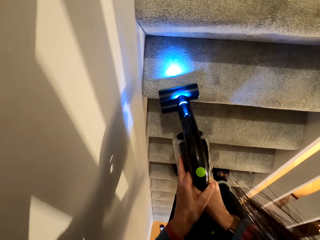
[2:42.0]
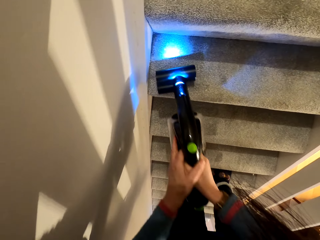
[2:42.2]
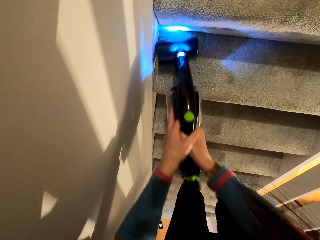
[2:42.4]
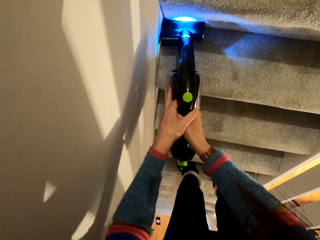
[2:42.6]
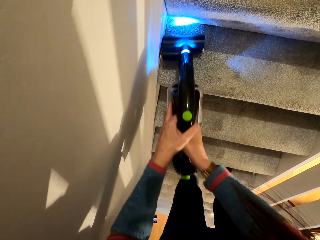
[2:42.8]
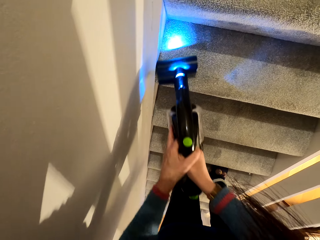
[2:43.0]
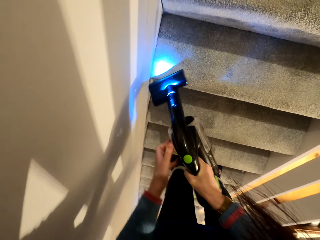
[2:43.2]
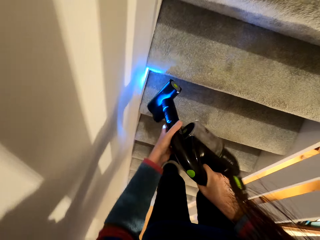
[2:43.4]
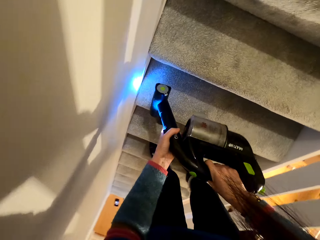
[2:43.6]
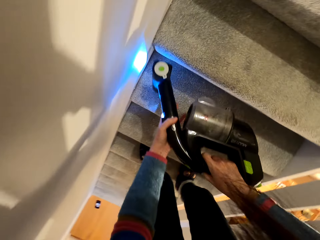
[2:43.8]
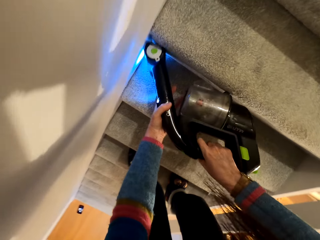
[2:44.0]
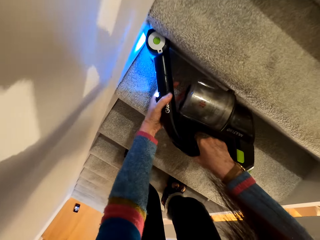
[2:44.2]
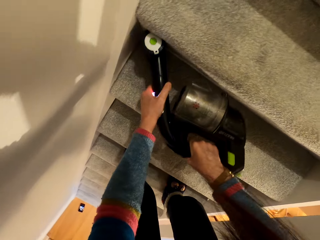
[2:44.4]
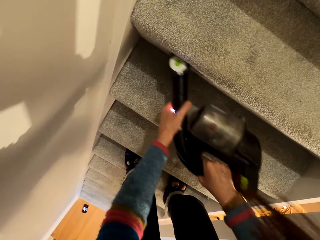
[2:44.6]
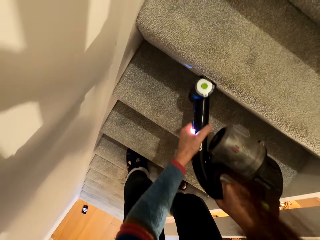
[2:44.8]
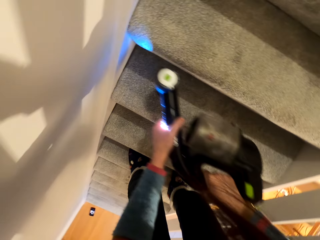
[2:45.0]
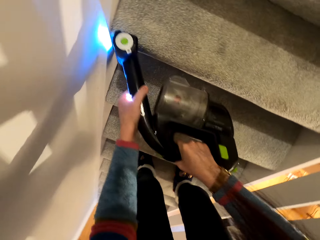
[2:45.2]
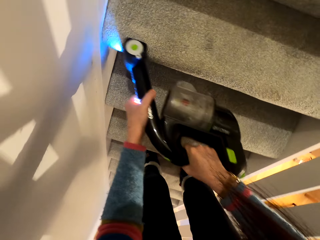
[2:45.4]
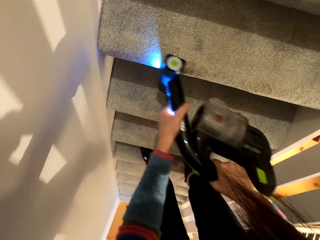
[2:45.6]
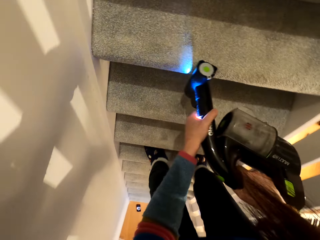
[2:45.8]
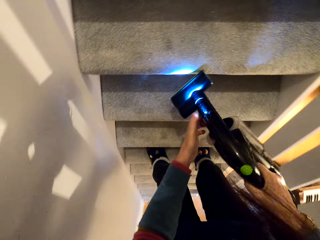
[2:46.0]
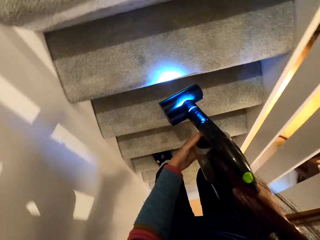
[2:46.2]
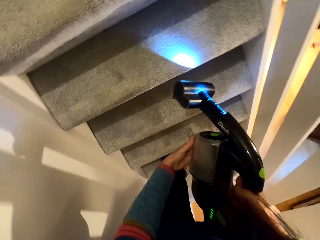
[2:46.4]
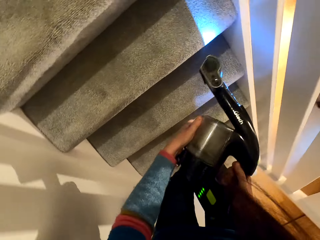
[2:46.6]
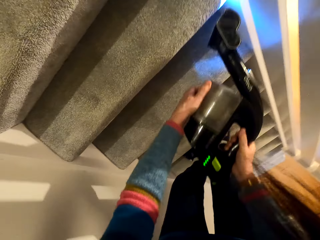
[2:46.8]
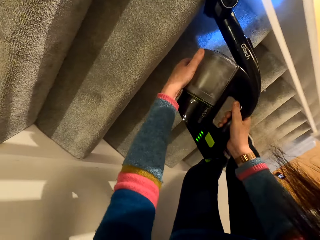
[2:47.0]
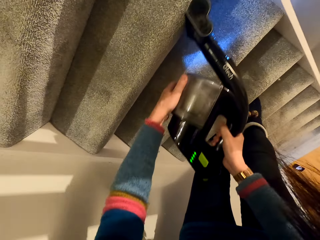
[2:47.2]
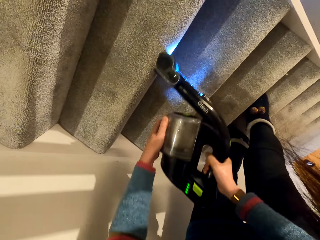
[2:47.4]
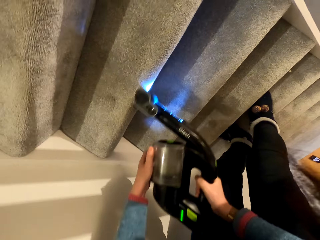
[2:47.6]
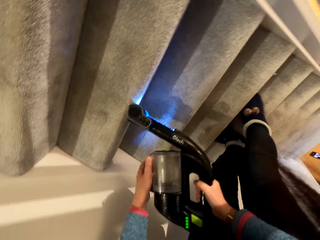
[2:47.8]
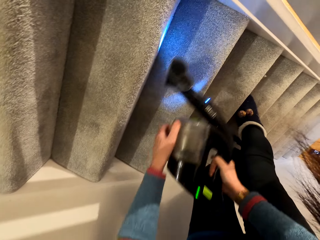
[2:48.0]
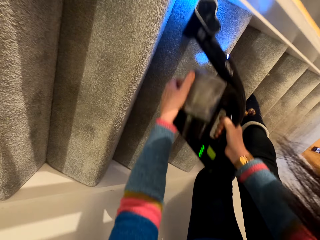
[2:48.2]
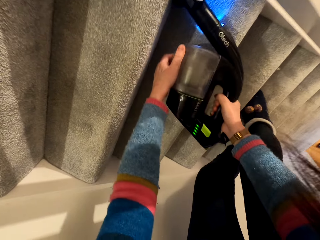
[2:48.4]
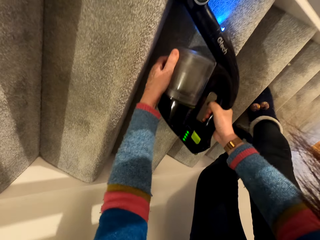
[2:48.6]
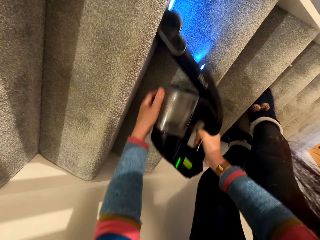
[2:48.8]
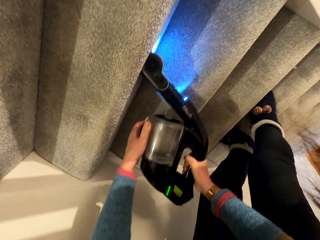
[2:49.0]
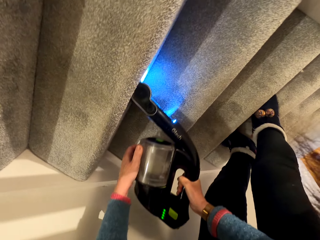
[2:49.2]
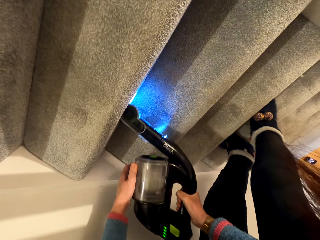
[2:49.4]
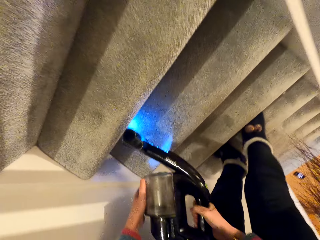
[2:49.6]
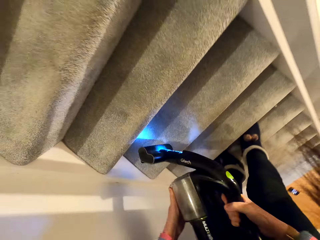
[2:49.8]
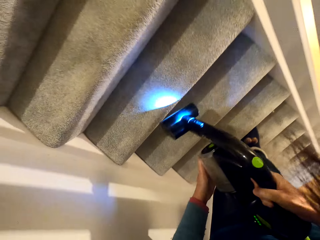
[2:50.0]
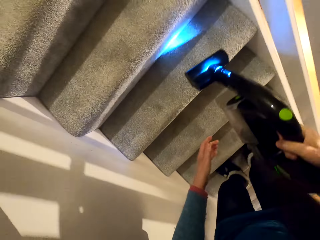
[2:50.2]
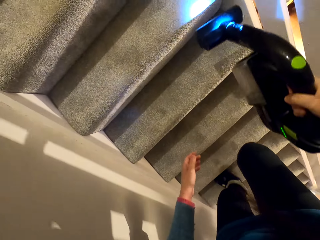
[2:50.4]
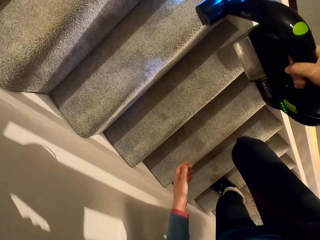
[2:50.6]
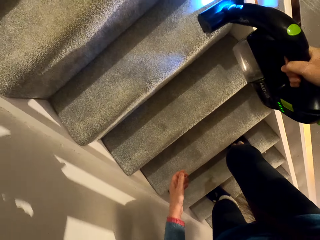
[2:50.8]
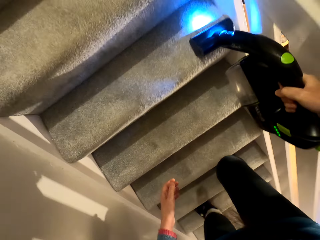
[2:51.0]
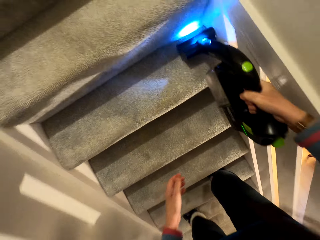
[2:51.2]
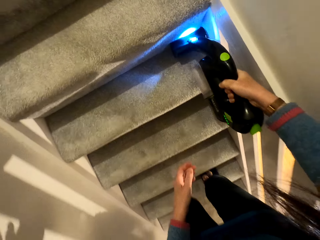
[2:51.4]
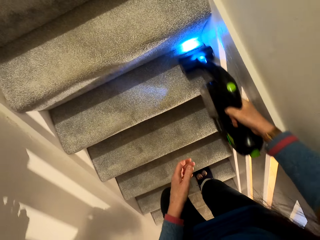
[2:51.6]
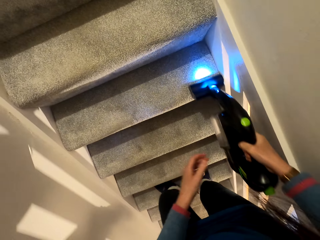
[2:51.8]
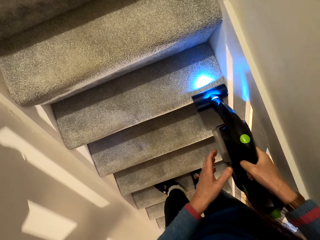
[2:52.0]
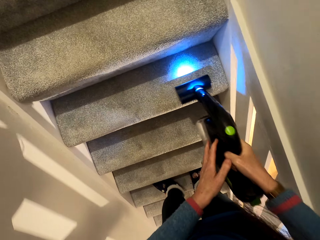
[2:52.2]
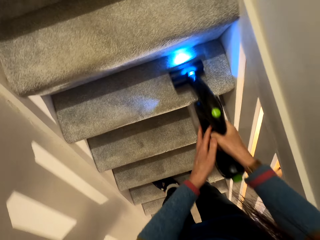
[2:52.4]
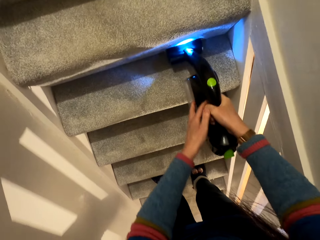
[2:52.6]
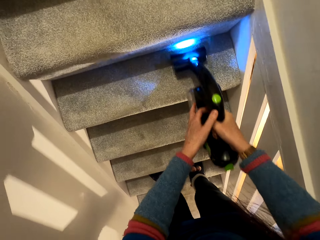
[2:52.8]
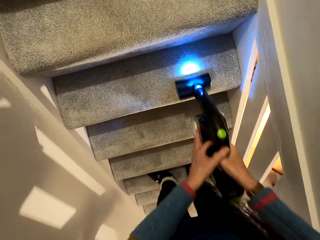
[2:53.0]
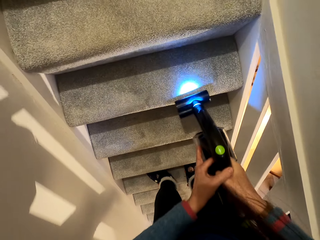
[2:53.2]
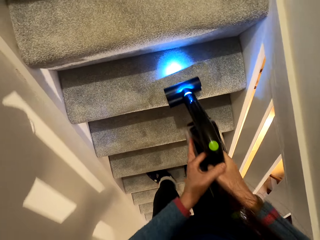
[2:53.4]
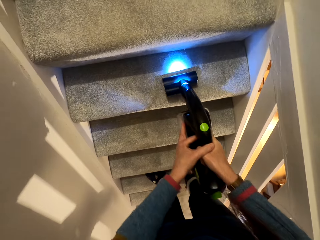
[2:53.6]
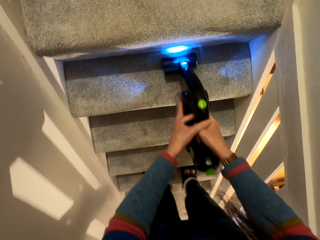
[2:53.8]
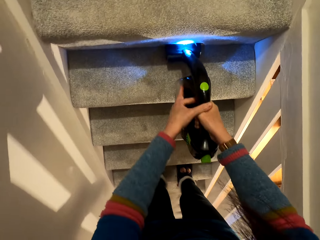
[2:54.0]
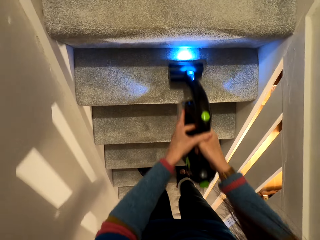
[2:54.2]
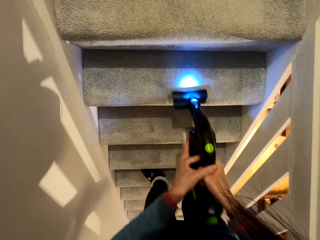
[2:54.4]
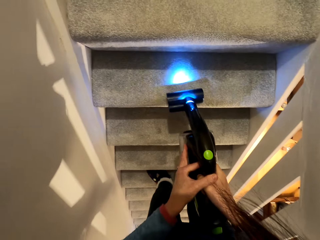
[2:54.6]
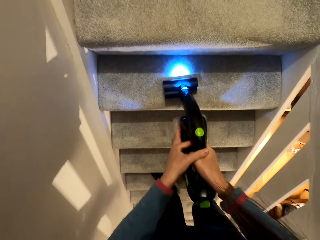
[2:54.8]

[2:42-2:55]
The camera wearer covers the vacuum cleaner lights with his hand. He stops covering the lights. He climbs one step on the staircase.

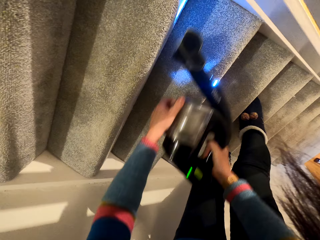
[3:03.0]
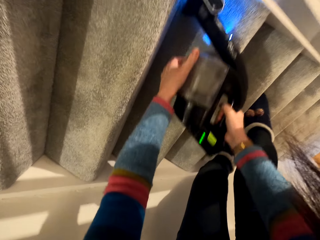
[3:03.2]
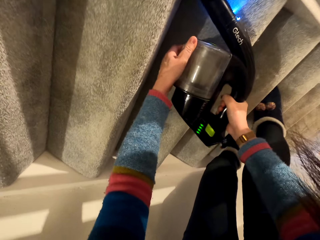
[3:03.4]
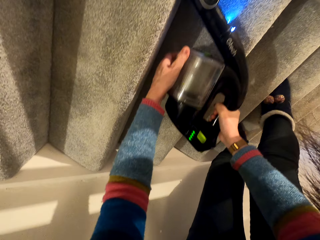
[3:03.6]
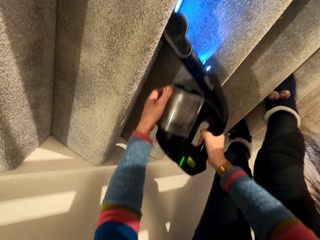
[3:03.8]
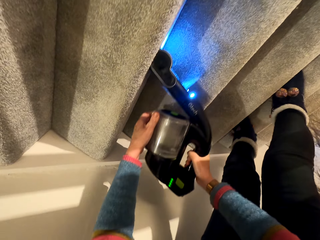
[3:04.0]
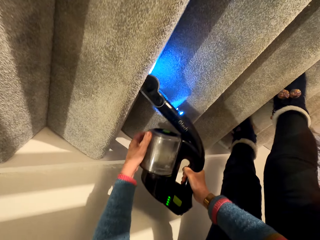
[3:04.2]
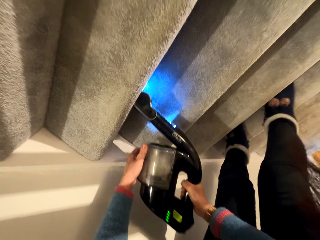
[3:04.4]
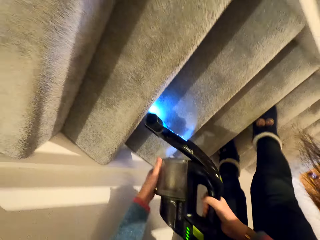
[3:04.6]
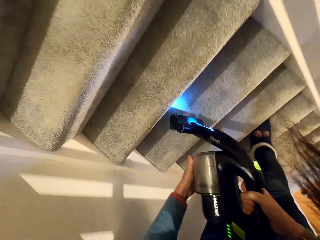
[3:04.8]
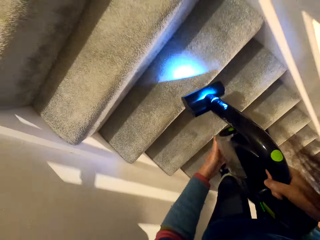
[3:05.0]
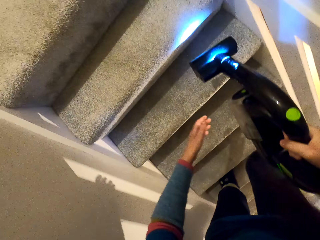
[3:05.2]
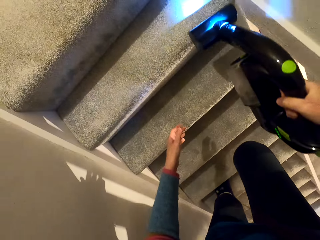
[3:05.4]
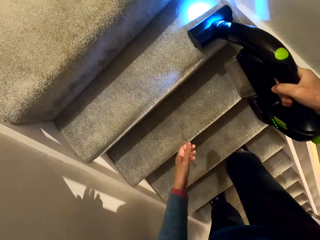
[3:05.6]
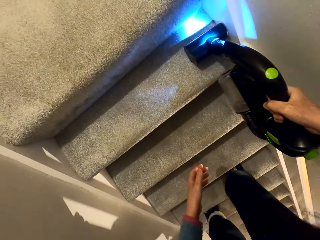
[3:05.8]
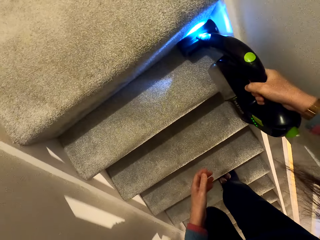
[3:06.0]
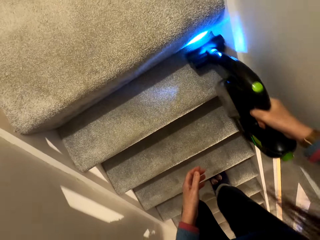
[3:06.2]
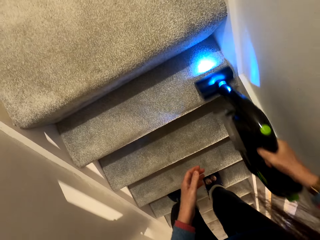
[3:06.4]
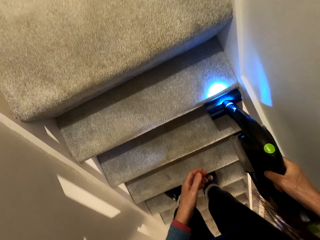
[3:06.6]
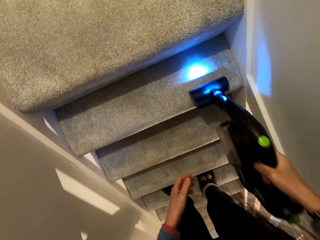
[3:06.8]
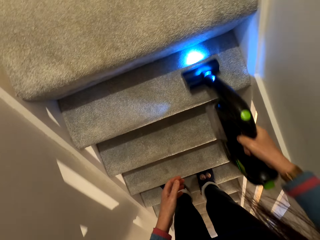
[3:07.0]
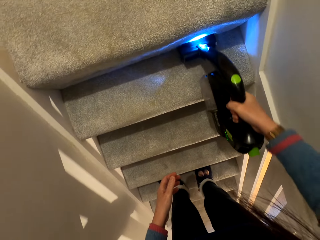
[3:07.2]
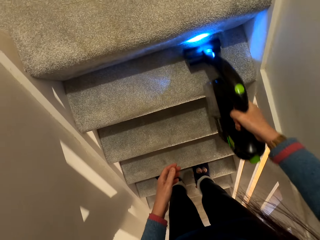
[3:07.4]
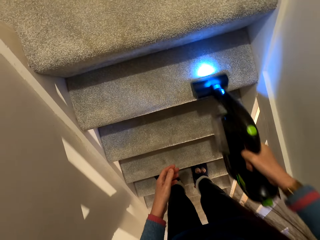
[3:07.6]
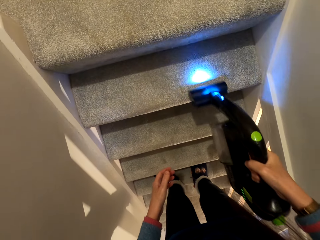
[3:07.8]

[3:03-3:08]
The camera wearer climbs one step on the staircase.

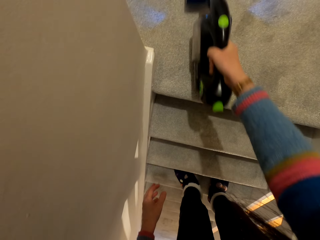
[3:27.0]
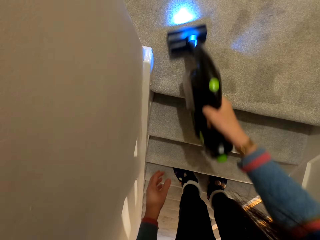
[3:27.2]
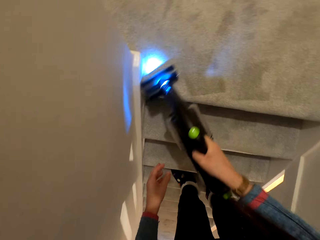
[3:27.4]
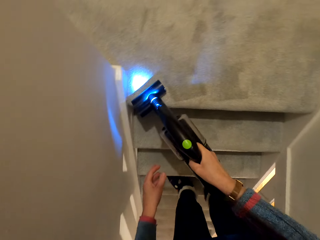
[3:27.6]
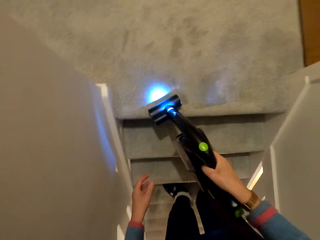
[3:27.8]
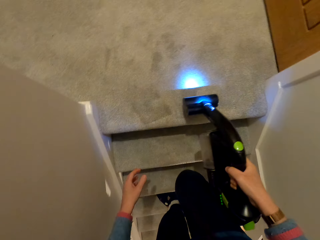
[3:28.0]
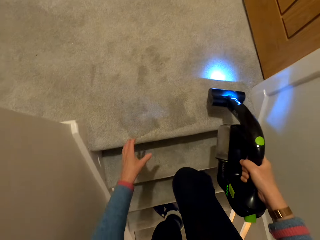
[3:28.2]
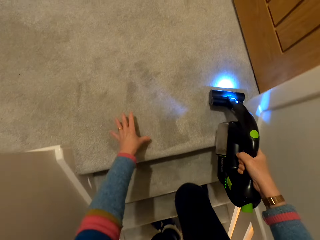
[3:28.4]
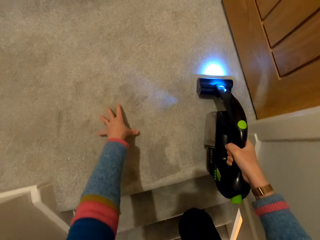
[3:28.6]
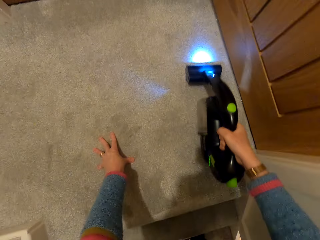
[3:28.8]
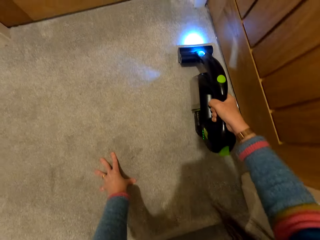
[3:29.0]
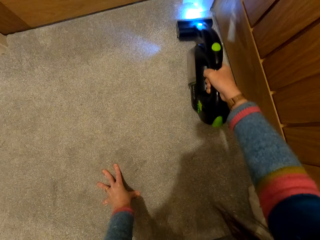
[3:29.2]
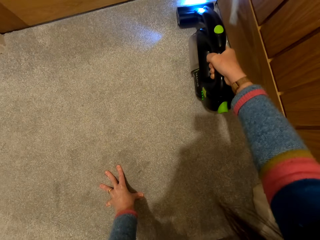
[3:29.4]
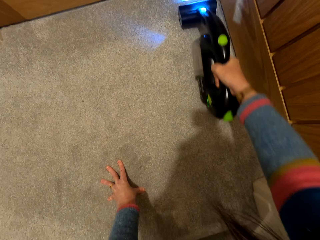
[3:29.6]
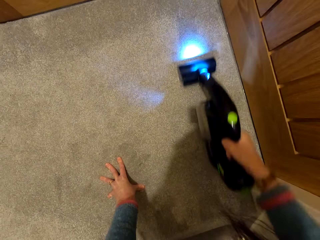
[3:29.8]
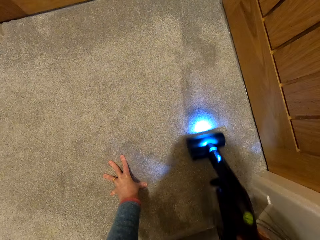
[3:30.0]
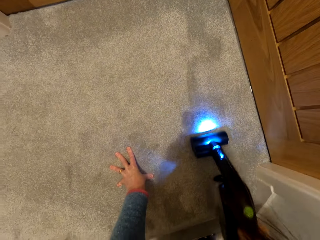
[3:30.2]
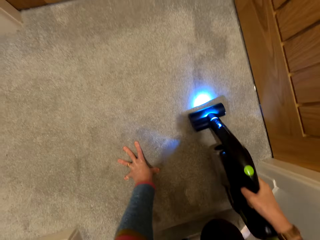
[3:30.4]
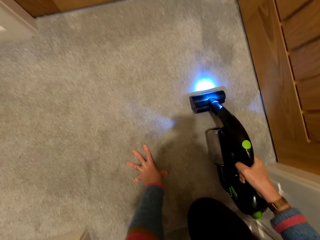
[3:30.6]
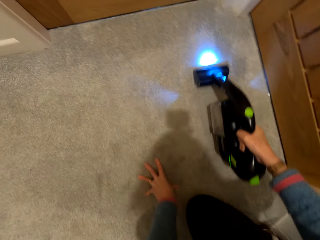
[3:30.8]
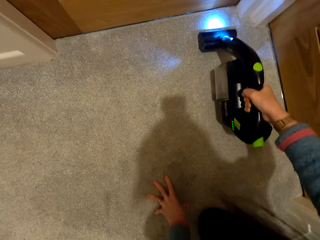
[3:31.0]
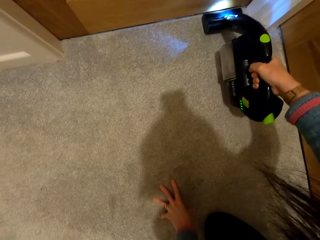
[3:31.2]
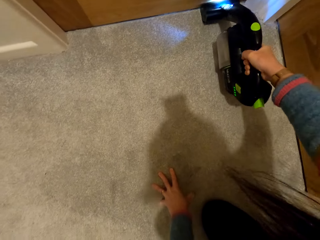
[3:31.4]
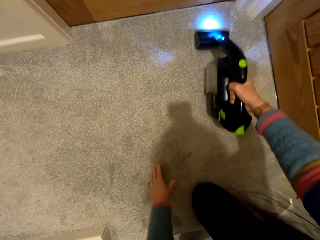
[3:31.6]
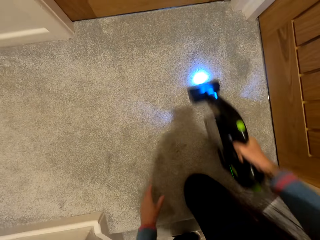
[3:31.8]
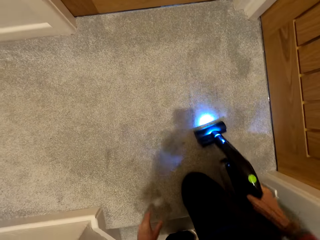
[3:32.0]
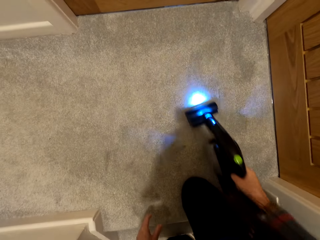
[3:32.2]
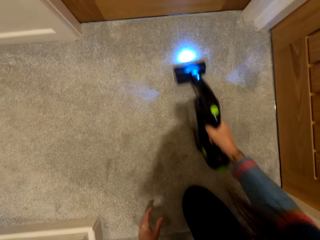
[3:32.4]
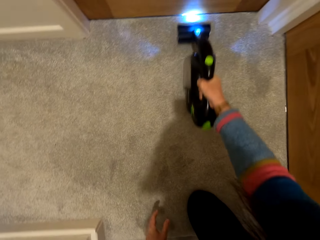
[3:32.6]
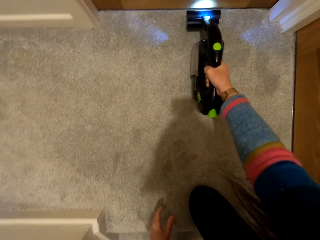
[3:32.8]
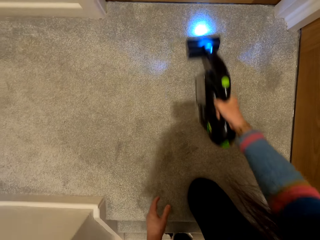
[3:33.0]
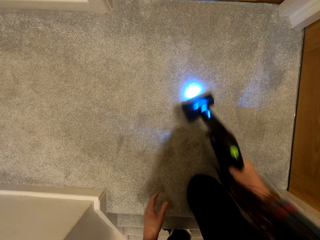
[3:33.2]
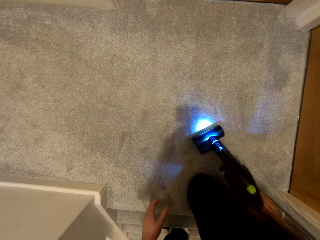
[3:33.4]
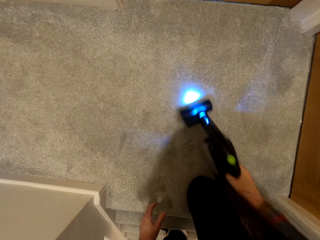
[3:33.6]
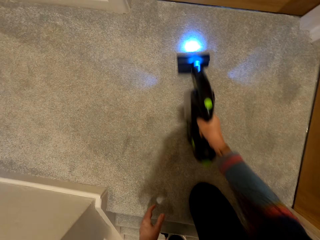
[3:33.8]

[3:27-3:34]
The camera wearer climbs one step on the staircase. They touch the staircase. They kneel on the carpet.
